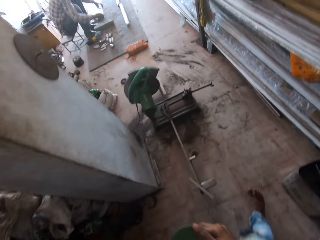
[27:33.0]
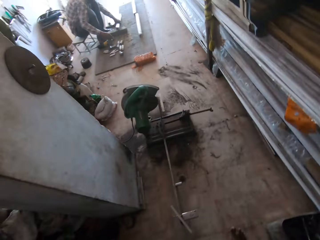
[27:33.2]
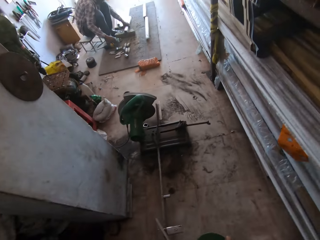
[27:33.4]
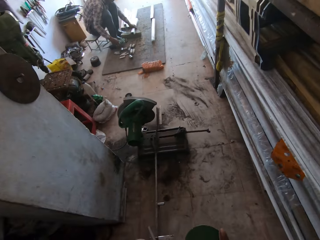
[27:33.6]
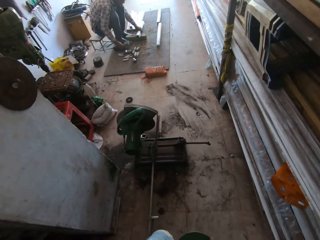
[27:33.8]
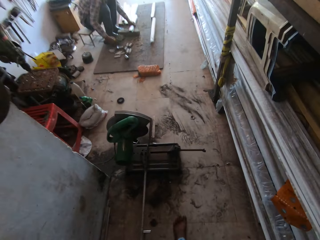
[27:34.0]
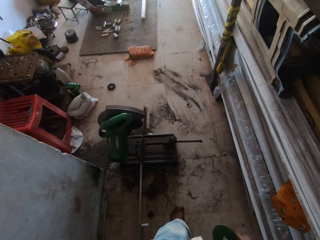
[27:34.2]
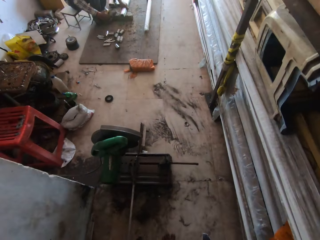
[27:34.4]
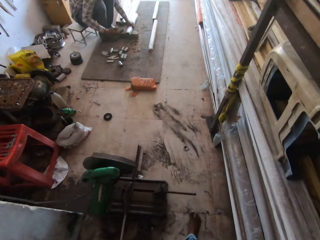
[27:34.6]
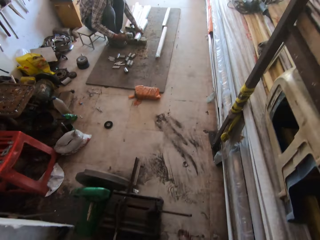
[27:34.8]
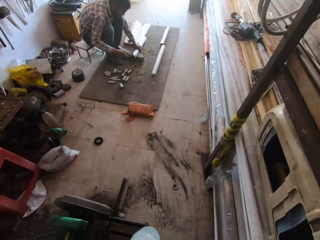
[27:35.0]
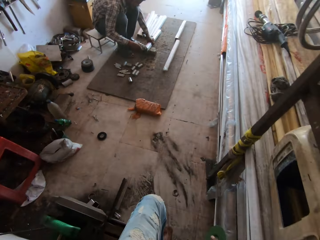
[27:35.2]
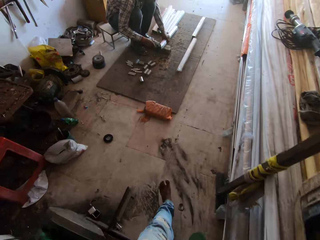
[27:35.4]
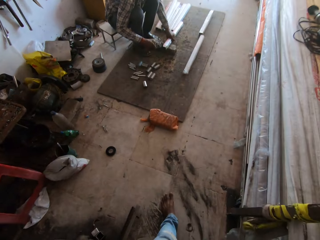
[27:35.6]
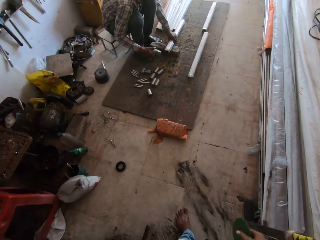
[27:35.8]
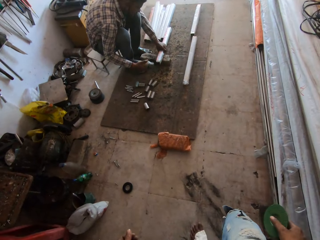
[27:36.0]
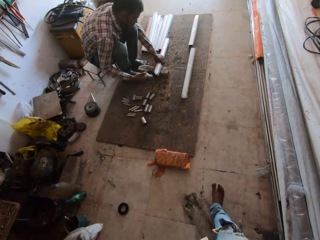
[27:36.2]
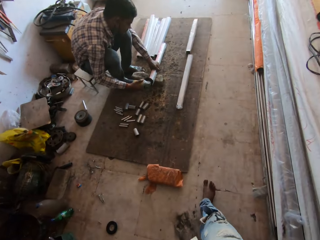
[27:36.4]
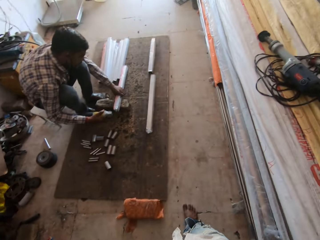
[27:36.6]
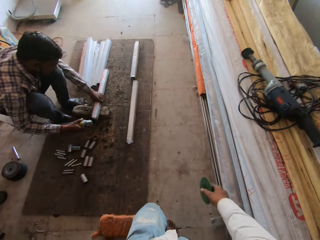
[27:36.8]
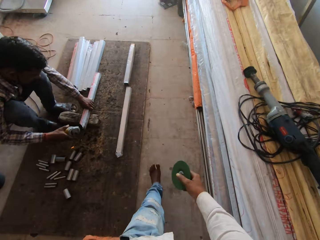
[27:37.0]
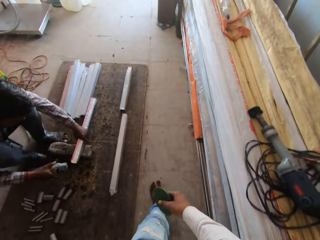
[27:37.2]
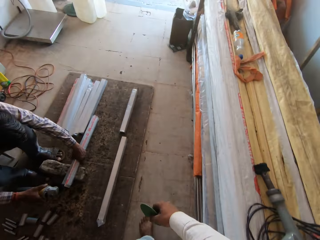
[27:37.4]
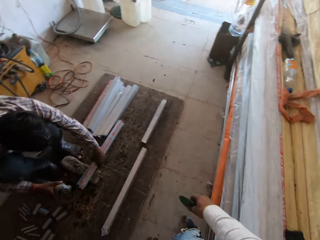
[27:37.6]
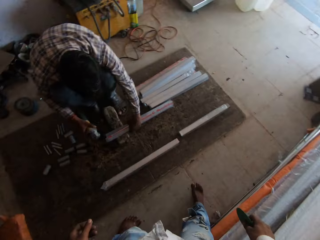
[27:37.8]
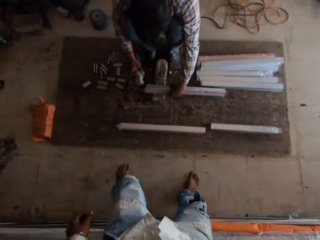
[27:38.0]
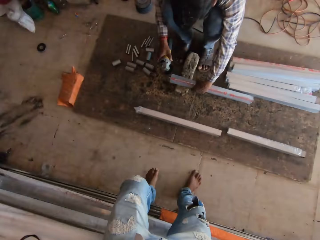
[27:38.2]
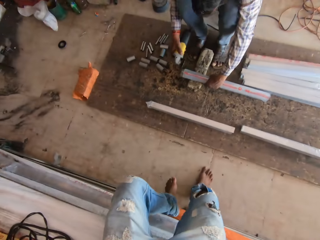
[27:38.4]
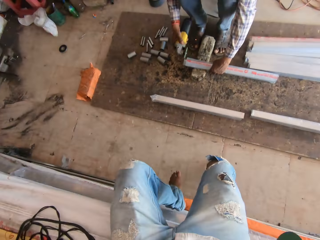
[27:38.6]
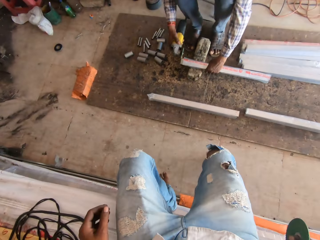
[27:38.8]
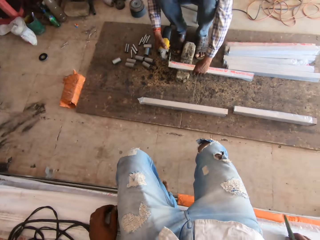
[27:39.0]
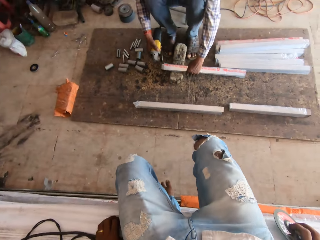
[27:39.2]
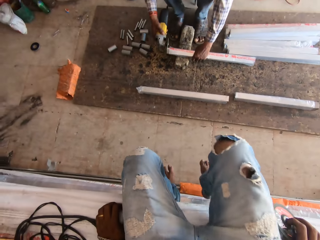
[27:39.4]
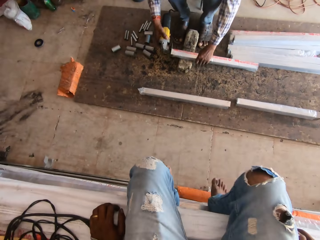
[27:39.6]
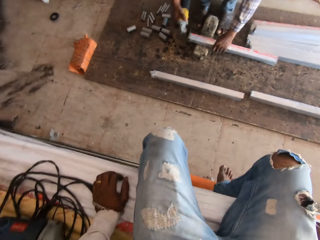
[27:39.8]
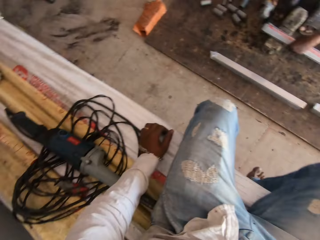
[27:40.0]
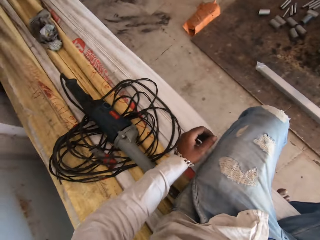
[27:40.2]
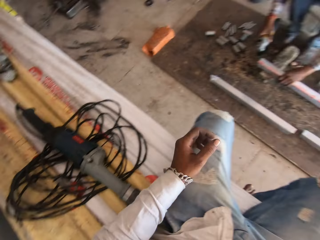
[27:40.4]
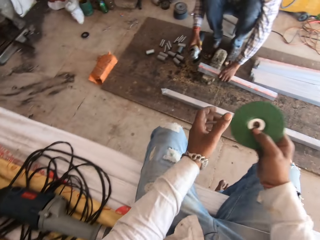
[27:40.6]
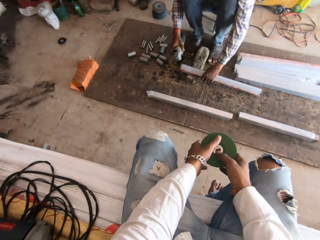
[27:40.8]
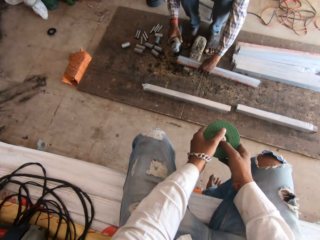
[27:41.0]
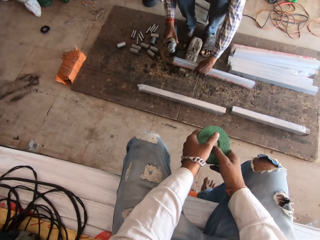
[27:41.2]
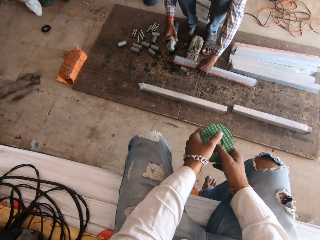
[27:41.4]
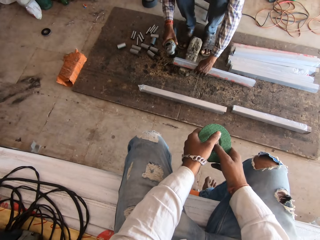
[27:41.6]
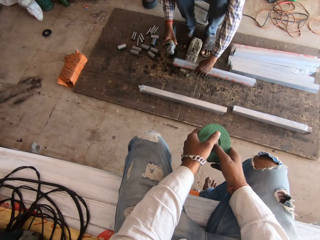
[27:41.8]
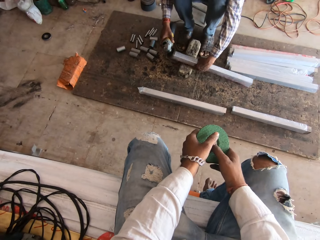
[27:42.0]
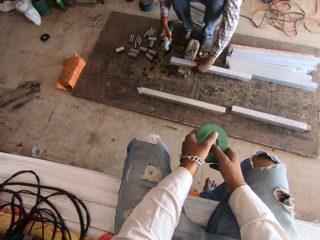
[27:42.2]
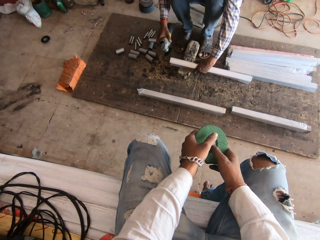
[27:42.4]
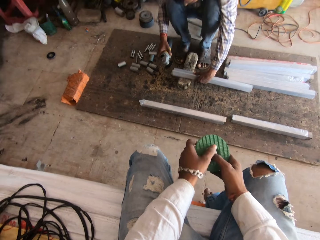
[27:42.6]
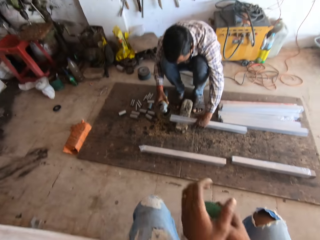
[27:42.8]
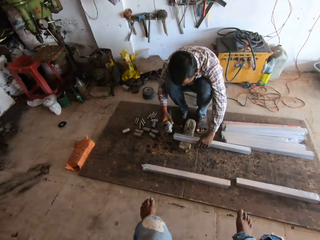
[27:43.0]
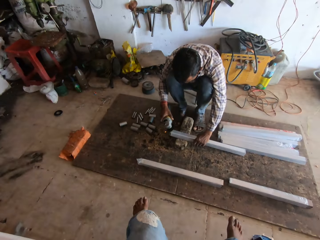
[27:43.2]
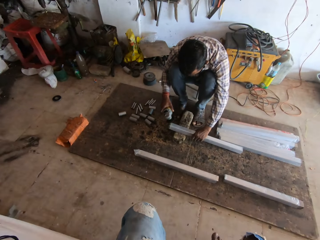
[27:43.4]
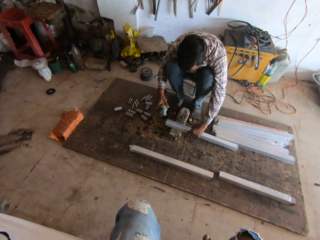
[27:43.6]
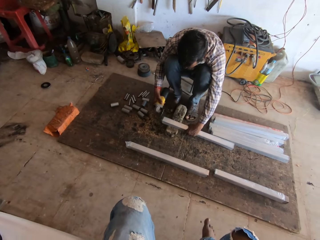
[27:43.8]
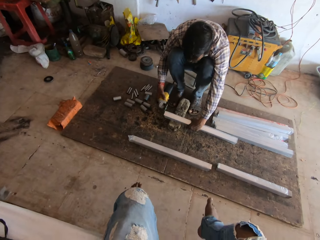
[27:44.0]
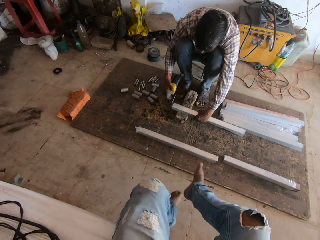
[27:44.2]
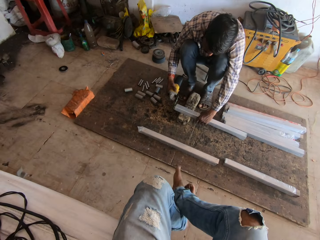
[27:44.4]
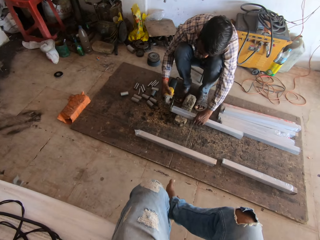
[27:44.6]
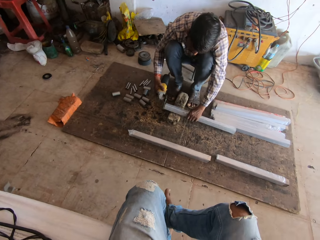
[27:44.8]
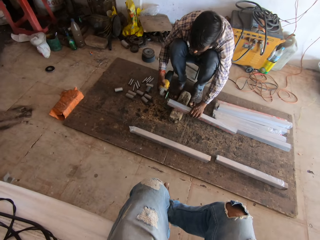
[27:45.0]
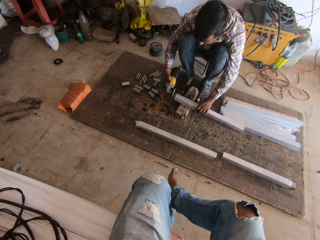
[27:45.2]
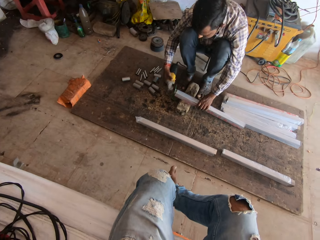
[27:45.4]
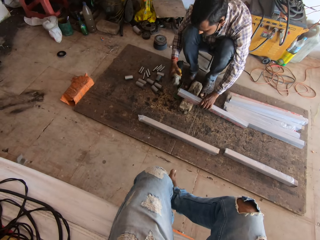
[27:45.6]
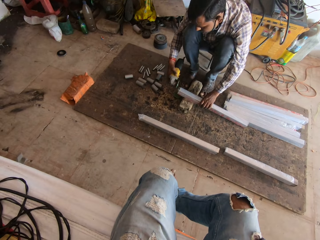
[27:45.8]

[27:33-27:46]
A man takes an angle grinder from the plank with his right hand. The man smoothens the metal tube in his left hand with the angle grinder in his right hand. The camera wearer sits on a stack of pipes or timber. He places his left hand on the disc in his right hand. He holds the grinder disc machine with both hands. He stares at the man as he smoothens metal.

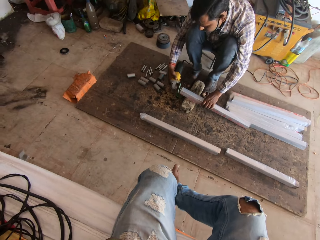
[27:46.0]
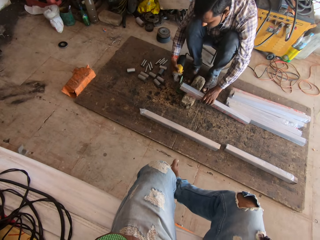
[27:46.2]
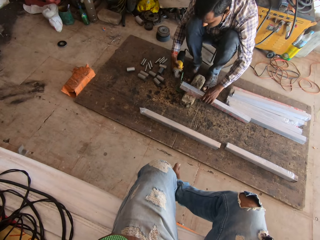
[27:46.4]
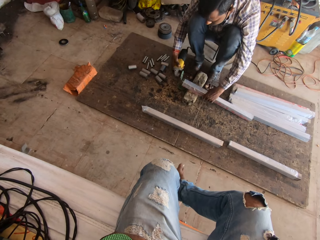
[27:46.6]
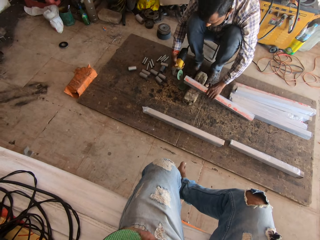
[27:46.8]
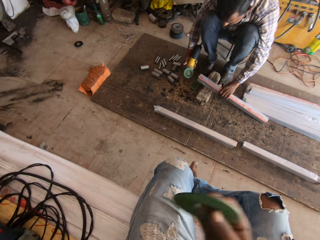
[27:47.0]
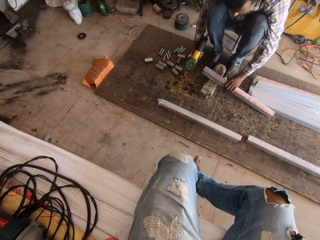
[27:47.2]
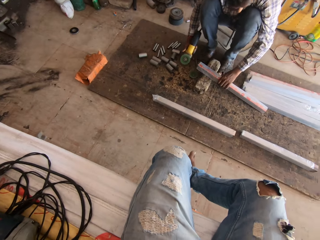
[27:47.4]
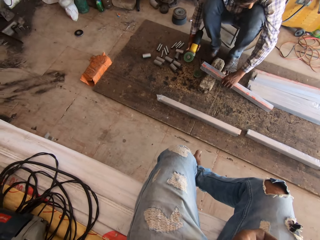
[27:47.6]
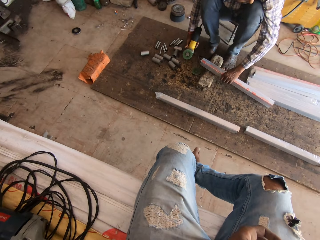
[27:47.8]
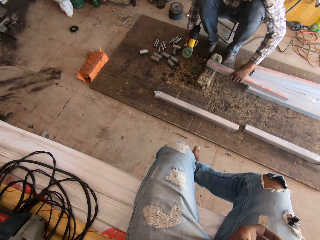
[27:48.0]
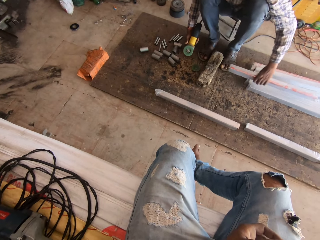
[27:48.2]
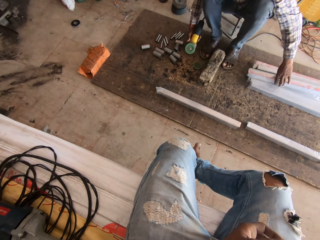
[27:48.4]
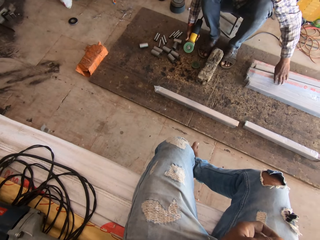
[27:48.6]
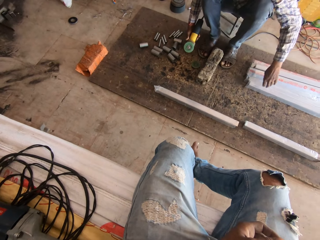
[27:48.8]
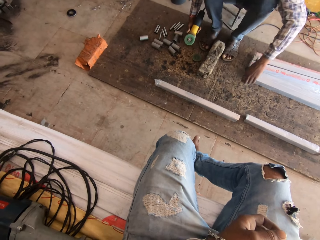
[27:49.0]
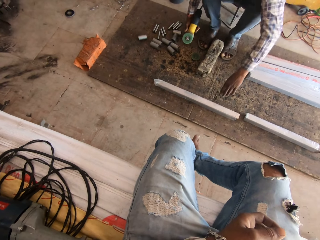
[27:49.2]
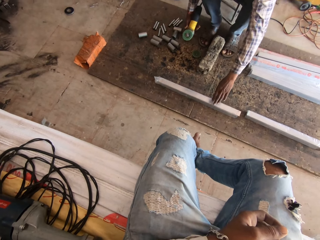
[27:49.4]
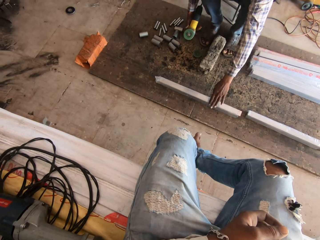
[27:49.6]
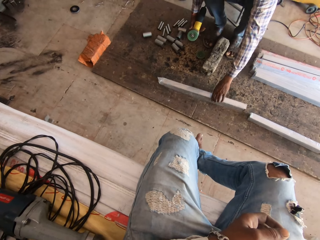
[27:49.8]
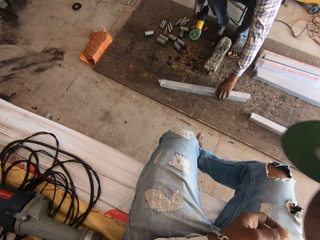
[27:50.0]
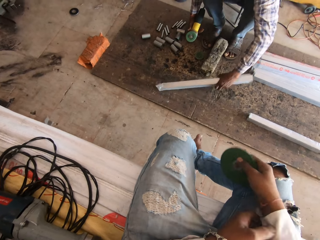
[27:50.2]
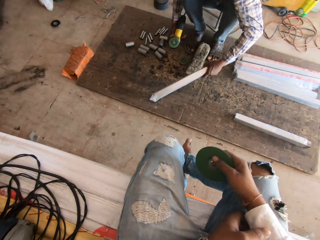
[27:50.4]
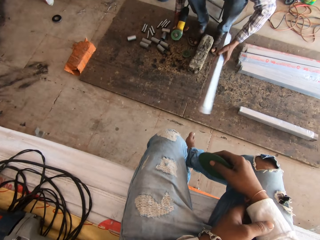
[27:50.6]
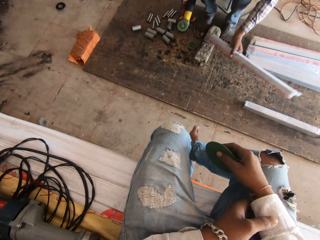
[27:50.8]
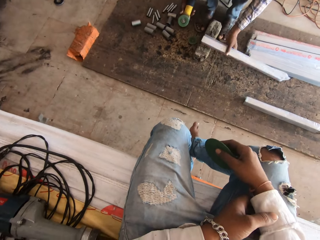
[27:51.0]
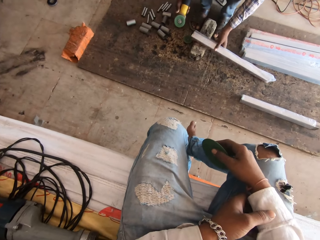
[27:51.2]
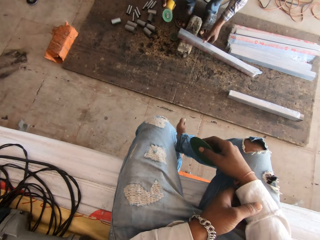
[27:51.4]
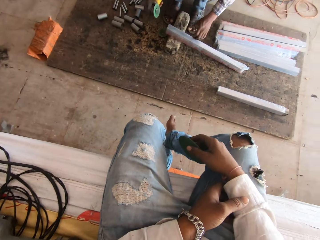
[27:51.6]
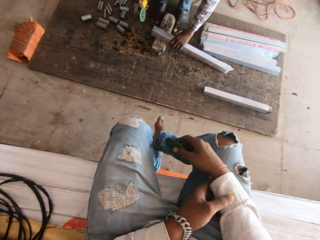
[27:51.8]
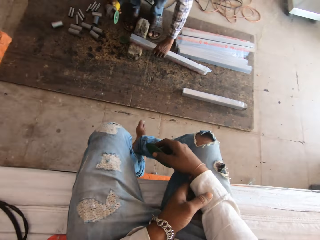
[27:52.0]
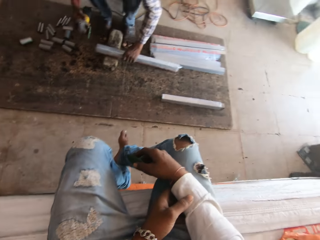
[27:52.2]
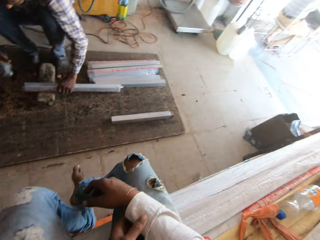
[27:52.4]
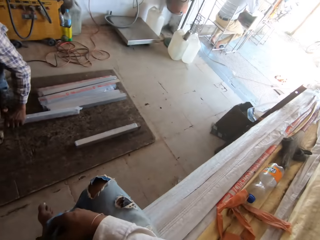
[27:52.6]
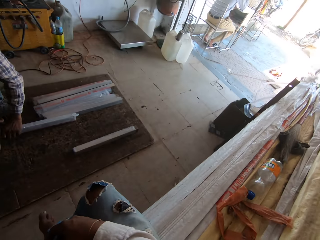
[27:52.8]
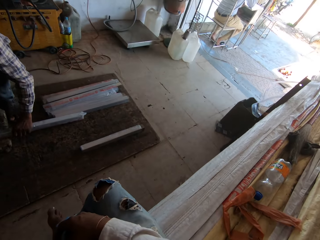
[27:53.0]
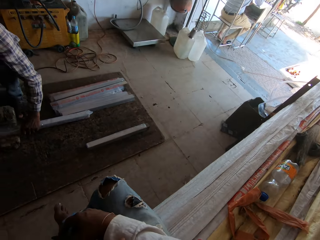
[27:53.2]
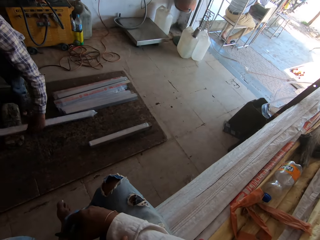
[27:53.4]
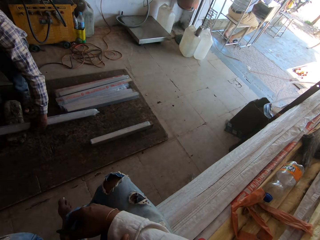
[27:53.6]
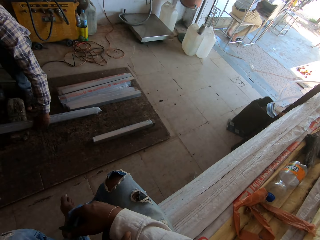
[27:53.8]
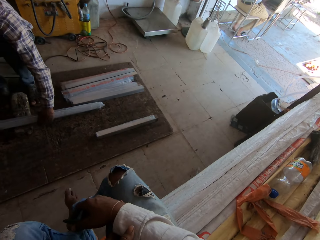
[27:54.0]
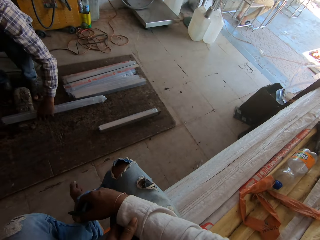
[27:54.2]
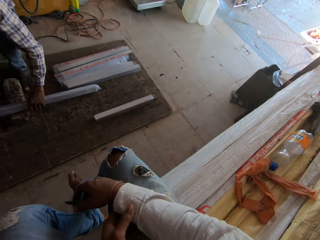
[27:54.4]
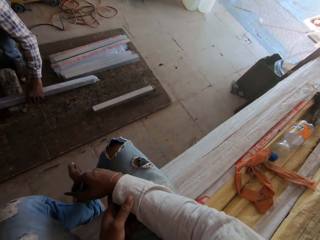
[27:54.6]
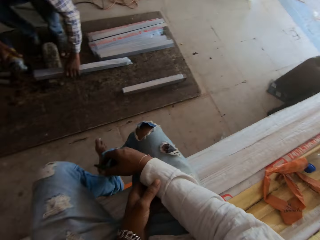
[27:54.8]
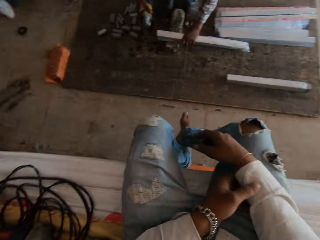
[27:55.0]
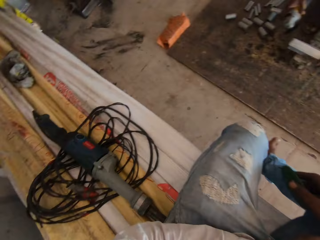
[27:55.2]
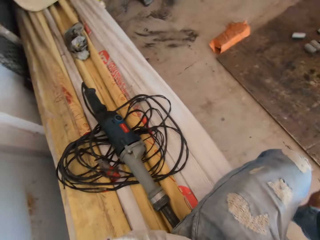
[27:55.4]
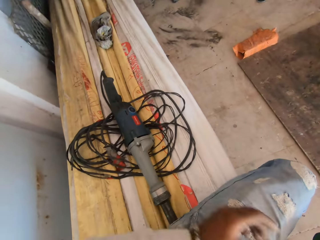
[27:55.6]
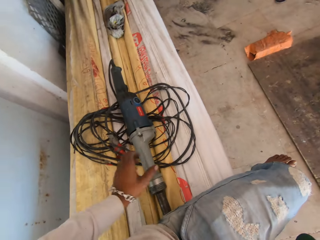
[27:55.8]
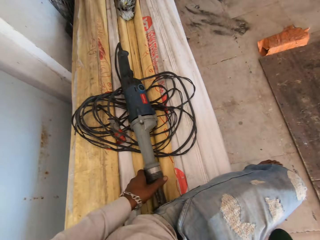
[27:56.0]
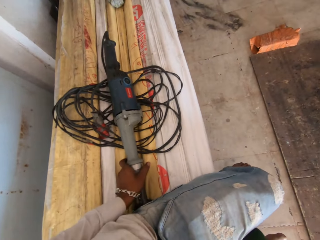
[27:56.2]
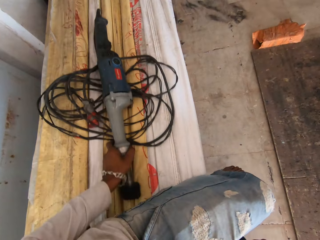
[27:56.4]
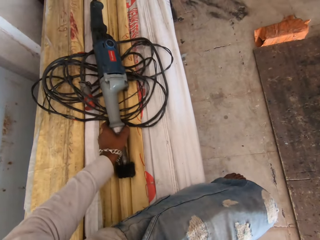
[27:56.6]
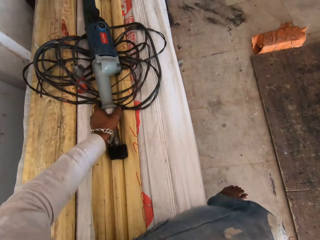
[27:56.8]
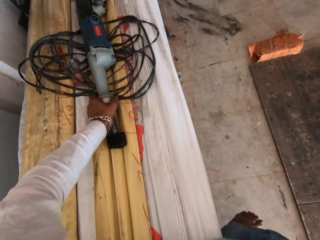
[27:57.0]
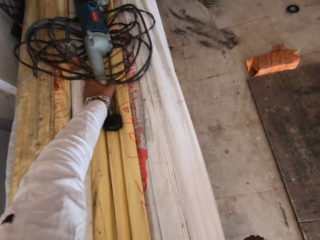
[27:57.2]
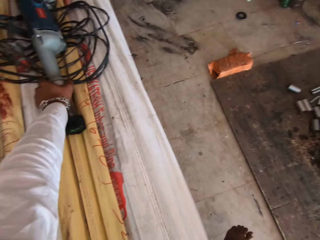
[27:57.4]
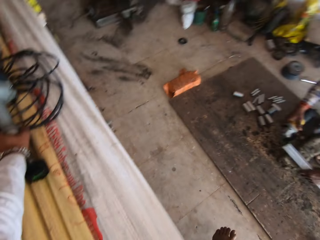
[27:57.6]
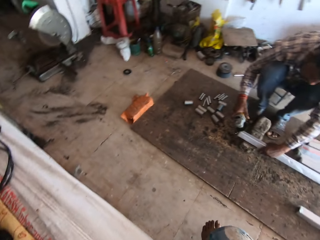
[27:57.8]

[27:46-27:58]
The camera wearer raises the right hand towards something. The man drops the metal tube on a stack of metal tubes with his left hand. The man places his left hand on a metal tube on the plank. The camera wearer withdraws the right hand from something. The man takes the metal tube from the plank with his left hand and smoothens the metal tube in his left hand with the angle grinder in his right hand. The camera wearer places the right hand on the lap. The man places his left hand on the metal tube on the wood and adjusts the metal tube on the wood with his left hand. The camera wearer turns around the workshop. The man smoothens the metal tube in his left hand with the angle grinder in his right hand. The camera wearer moves a drilling machine or grinder machine on the stack of pipes with his left hand.
